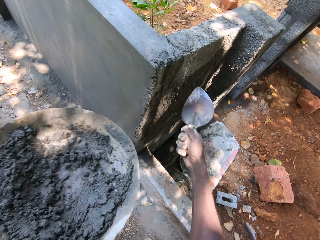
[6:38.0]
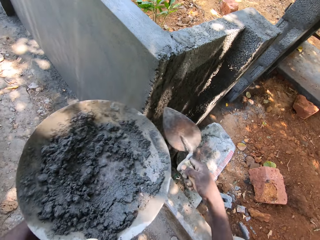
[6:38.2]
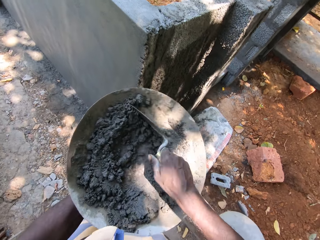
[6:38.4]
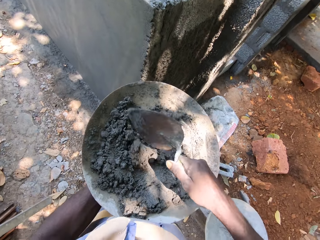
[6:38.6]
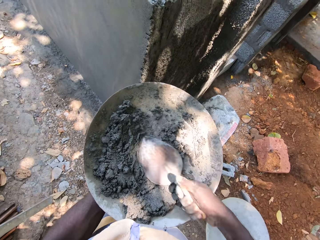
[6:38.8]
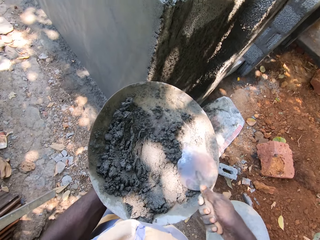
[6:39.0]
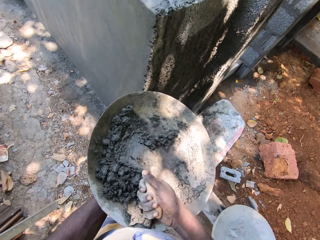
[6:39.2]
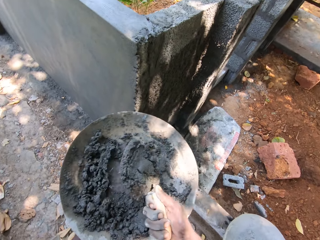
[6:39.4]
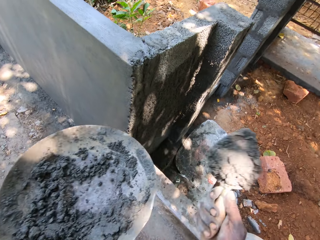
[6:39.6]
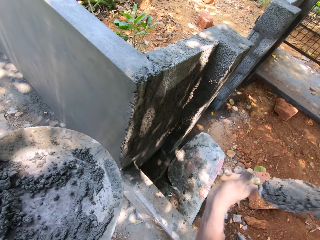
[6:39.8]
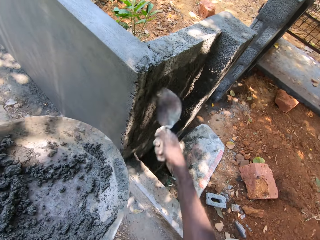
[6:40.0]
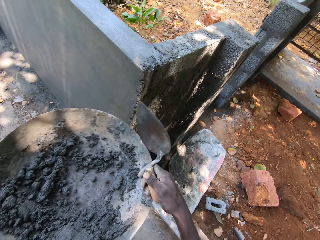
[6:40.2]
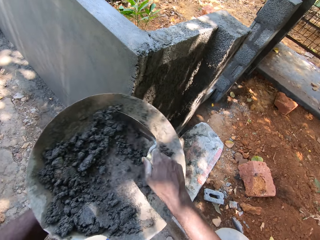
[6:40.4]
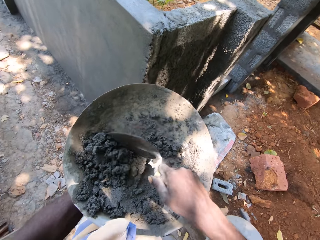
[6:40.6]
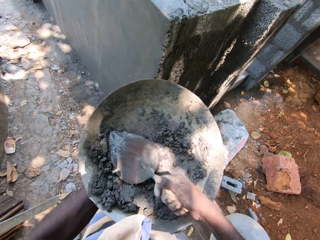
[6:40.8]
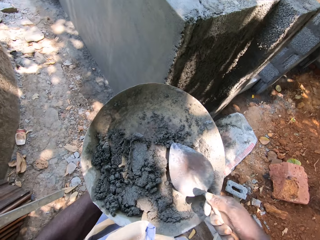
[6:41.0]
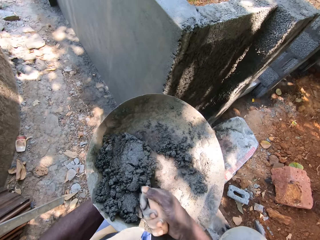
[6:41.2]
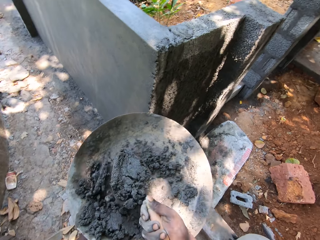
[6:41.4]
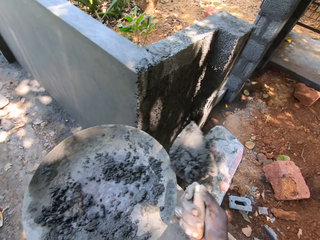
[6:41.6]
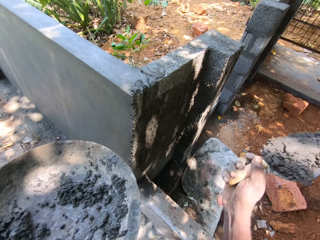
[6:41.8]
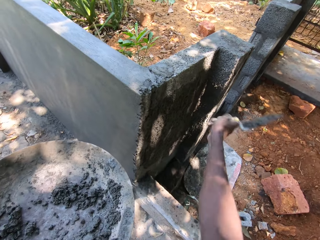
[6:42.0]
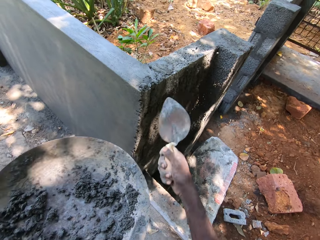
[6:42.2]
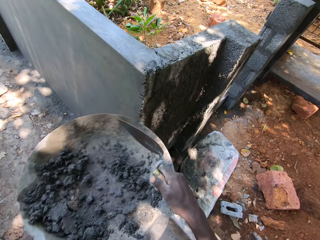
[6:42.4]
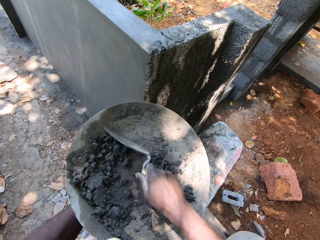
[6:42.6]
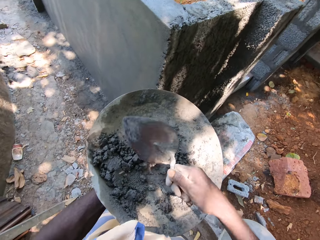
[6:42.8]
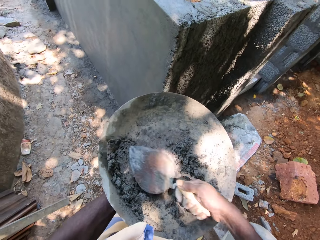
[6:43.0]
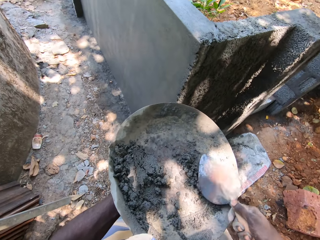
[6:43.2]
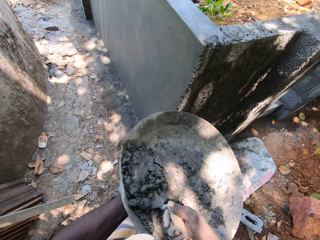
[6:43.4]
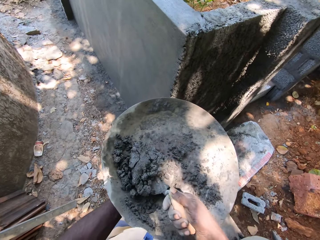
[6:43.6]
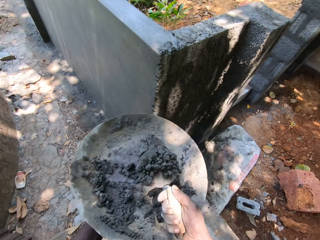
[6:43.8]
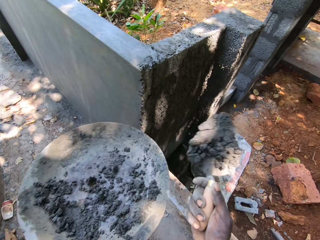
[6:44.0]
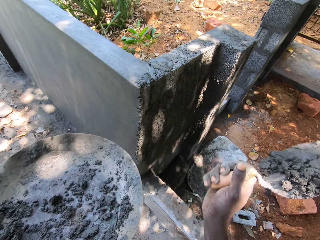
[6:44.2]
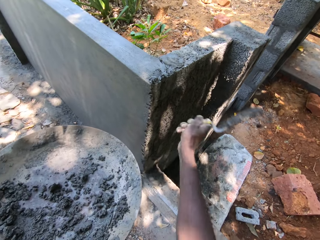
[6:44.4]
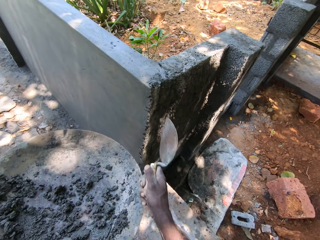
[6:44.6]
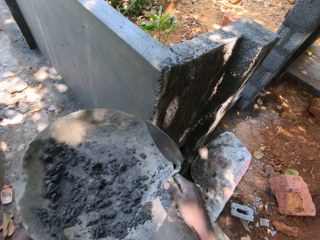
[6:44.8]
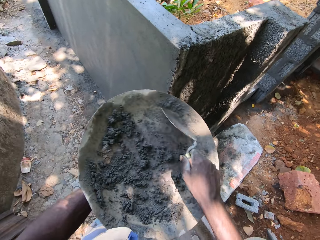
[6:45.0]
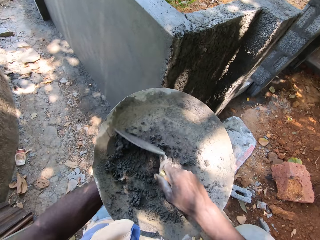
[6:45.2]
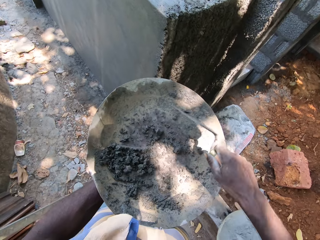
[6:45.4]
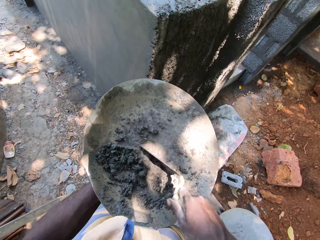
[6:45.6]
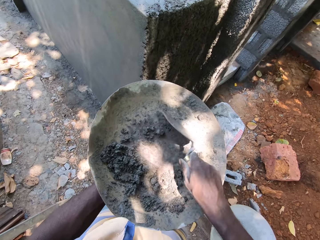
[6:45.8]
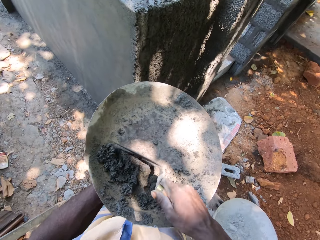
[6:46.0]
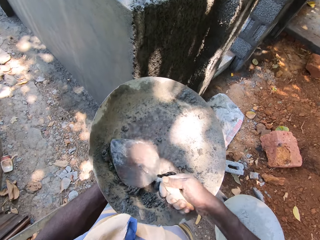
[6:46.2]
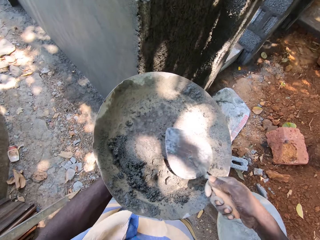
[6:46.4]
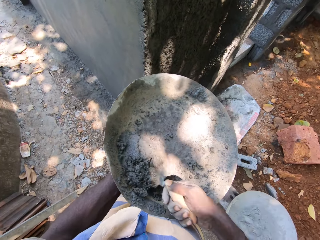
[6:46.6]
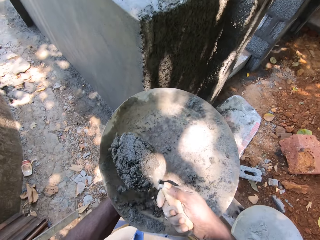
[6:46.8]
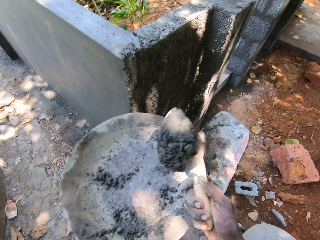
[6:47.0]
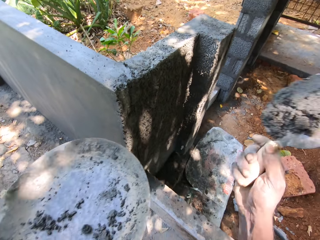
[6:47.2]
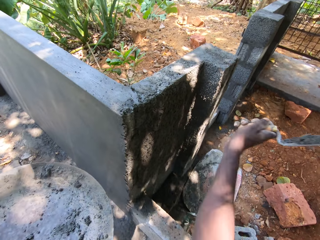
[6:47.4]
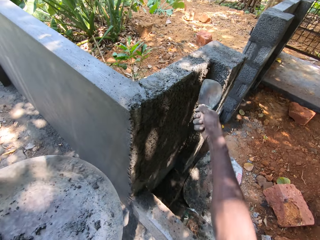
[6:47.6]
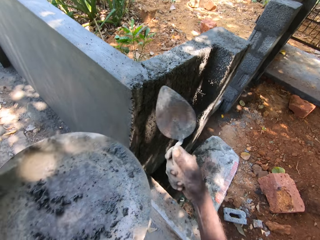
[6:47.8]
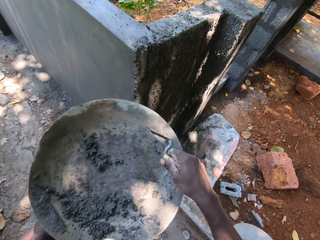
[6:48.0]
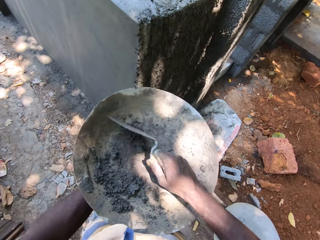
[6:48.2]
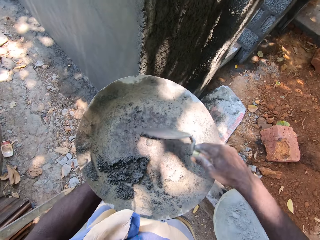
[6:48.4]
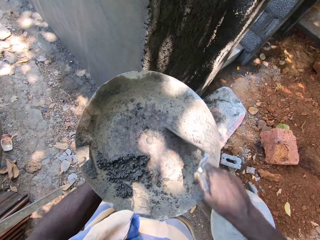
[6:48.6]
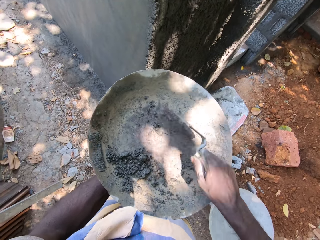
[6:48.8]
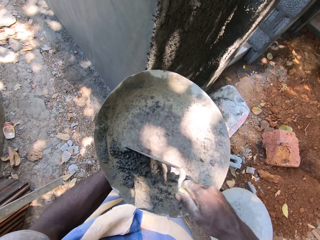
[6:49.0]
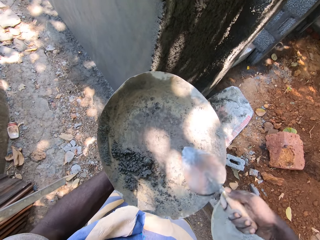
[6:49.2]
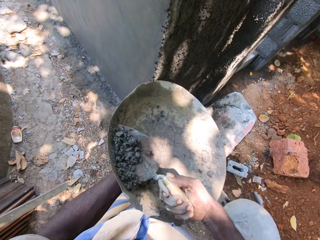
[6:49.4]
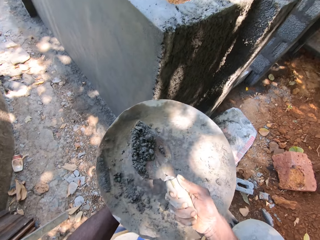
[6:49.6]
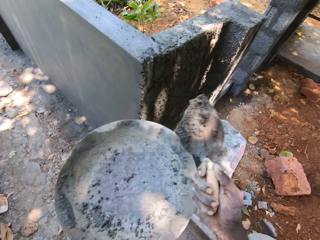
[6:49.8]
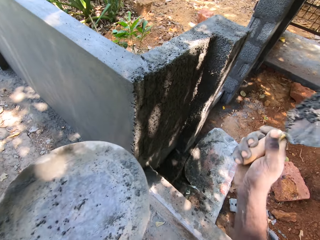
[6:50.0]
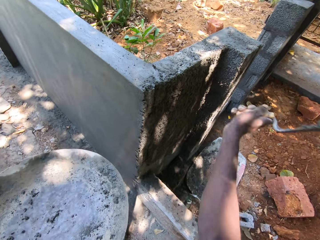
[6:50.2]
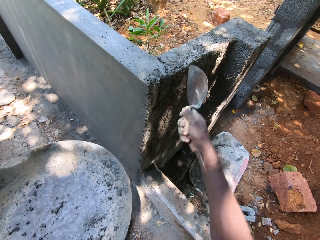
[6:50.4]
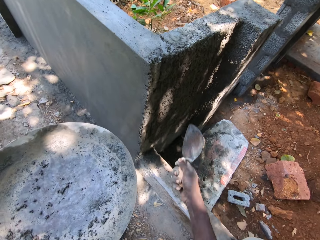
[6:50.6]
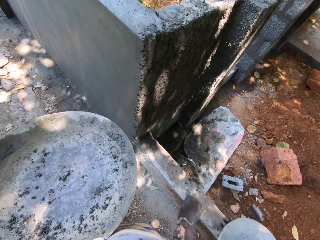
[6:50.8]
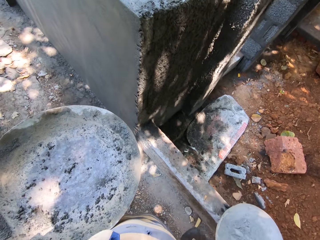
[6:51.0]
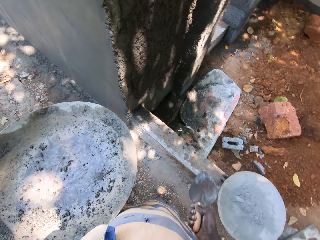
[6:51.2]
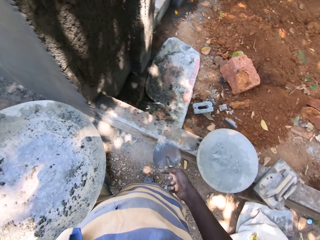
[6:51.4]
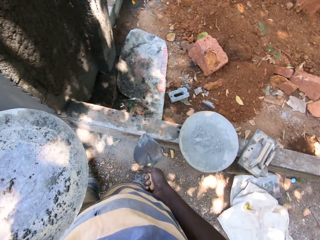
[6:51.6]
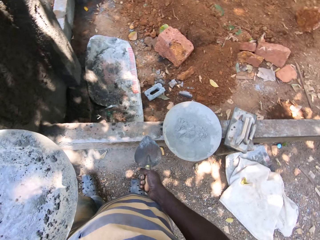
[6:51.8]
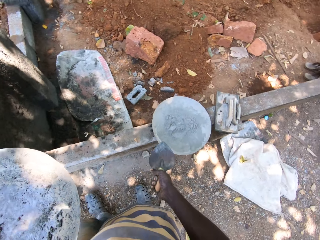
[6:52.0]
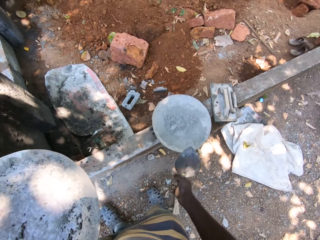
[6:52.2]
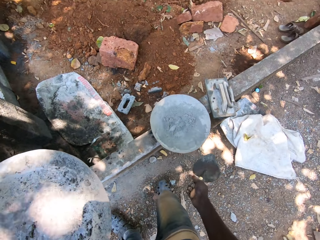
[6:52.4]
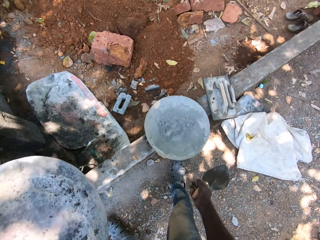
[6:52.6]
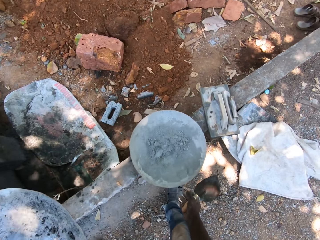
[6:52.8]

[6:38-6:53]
The camera wearer hits the wall with the shovel in his right hand. He smears concrete on the wall. He packs cement or concrete from the pan with the shovel in his right hand. He hits the wall with the shovel in his right hand. He smears the concrete on the wall. He packs the cement from the pan with the shovel in his right hand. He hits the wall with the shovel in his right hand. He smears the concrete on the wall. He packs the cement from the pan with the shovel in his right hand. He hits the wall with the shovel in his right hand. He smears the concrete on the wall. He packs the cement from the pan with the shovel in his right hand. He hits the wall with the shovel in his right hand. He smears the concrete on the wall. He packs the cement from the pan with the shovel in his right hand. He hits the wall with the shovel in his right hand. He smears the concrete on the wall.

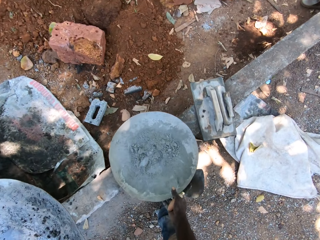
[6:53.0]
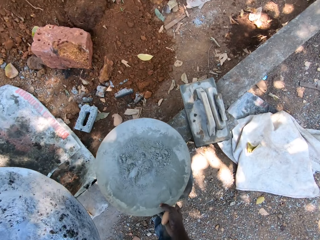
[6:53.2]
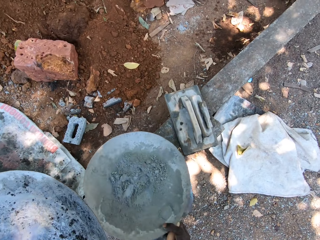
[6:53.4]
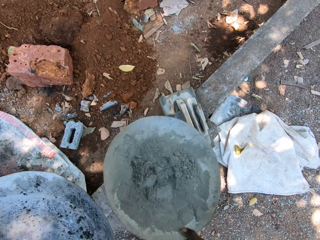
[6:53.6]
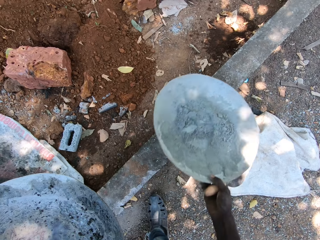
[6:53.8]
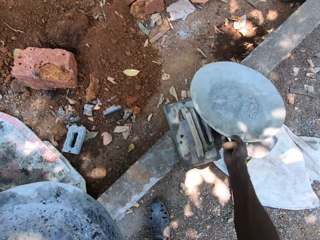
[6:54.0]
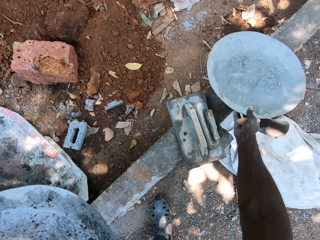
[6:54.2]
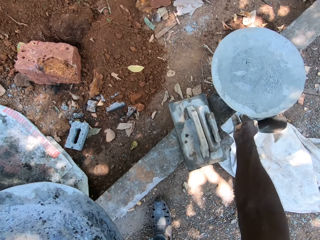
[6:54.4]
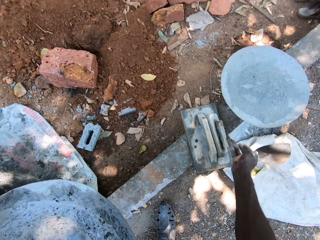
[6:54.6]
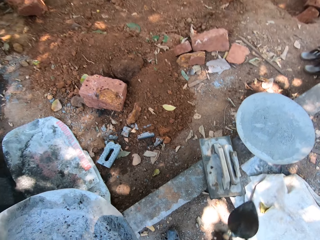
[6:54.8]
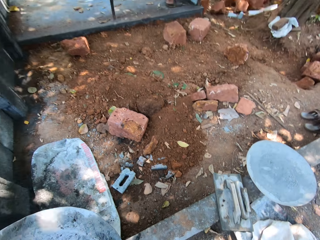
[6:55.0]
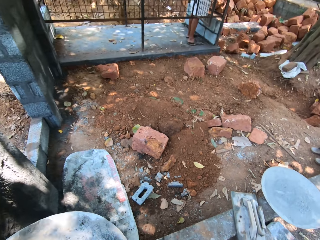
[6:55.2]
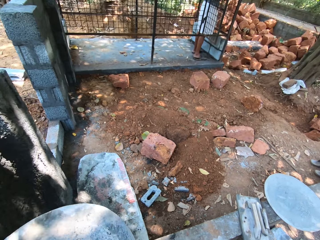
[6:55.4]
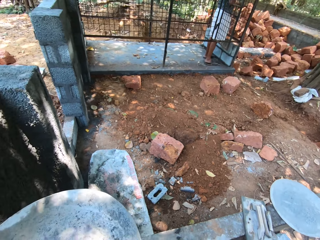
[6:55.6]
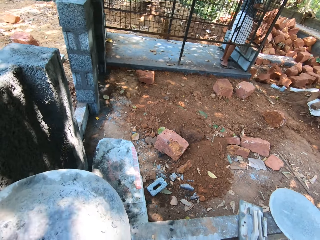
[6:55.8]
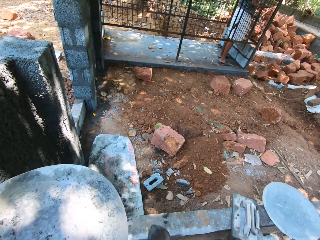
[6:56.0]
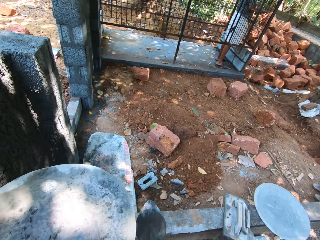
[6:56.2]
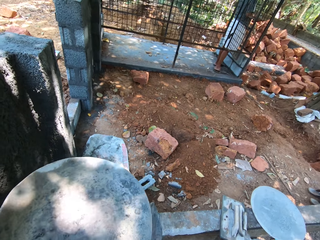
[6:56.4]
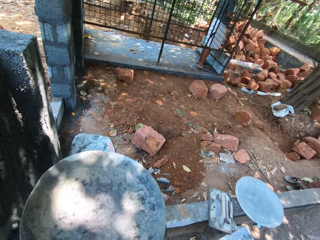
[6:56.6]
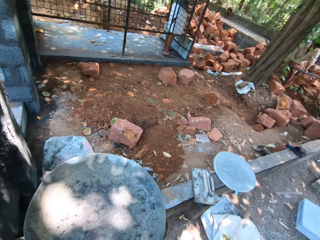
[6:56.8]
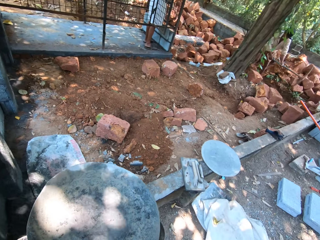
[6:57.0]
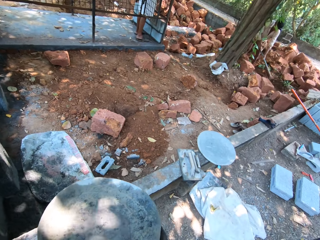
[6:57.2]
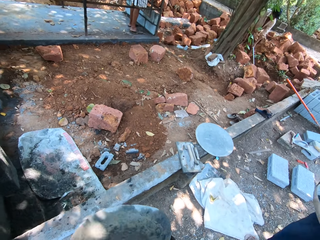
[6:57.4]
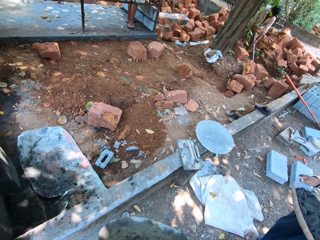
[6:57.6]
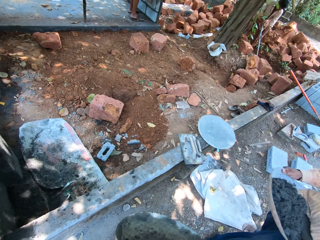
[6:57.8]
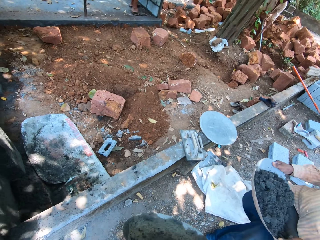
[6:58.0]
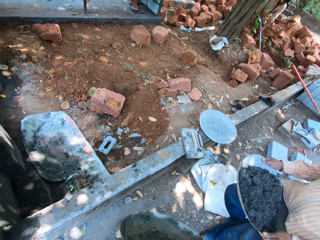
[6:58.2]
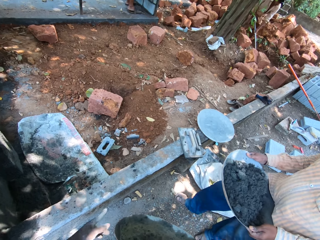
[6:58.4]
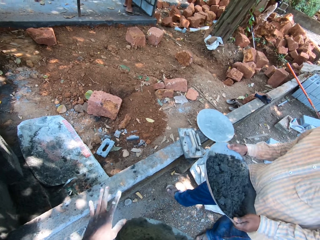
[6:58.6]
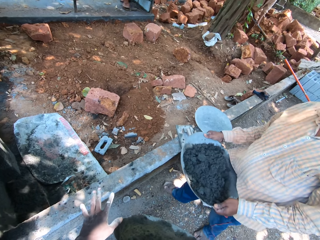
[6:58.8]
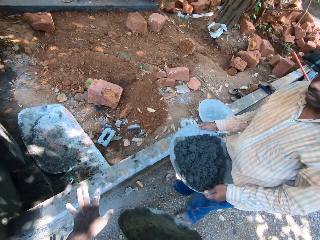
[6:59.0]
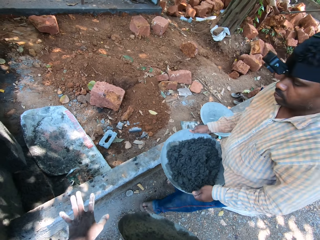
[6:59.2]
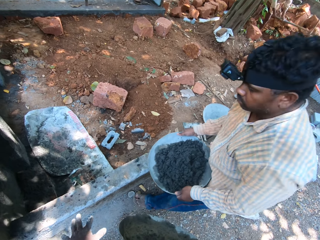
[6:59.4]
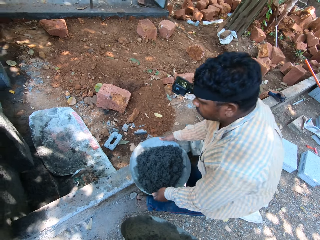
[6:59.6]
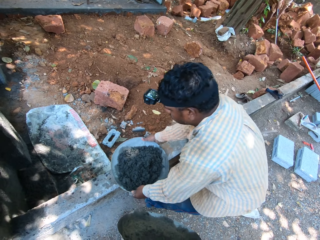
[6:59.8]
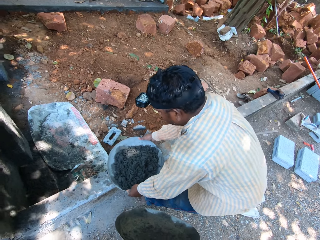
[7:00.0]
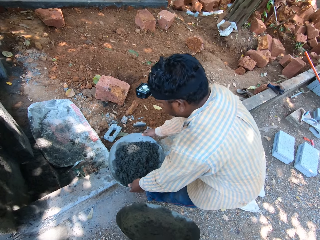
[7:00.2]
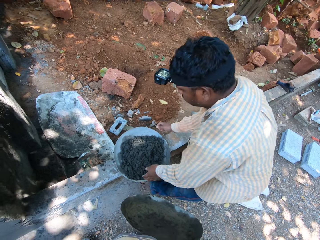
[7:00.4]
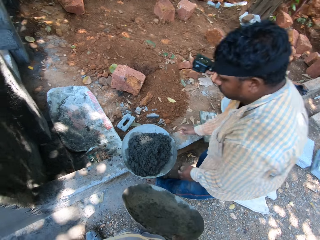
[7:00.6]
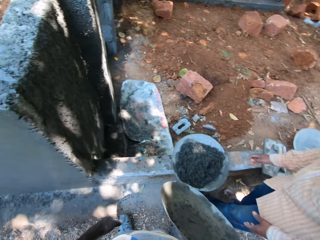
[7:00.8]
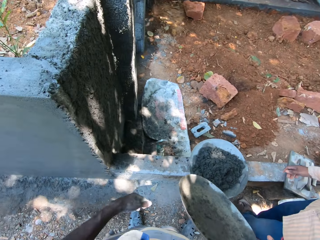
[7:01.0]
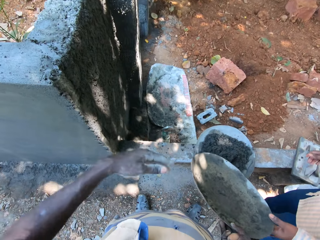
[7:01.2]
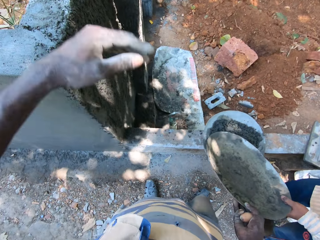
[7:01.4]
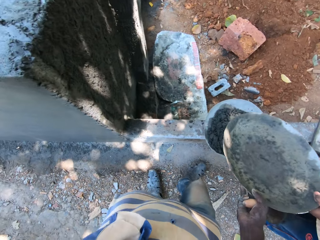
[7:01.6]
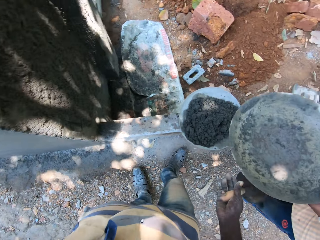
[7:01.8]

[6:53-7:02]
The camera wearer shifts the pan on the floor with his right hand. A man drops a pan on the floor with both hands.
